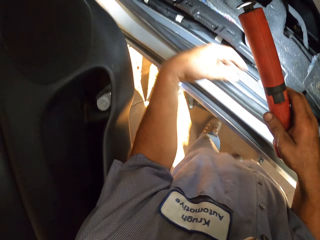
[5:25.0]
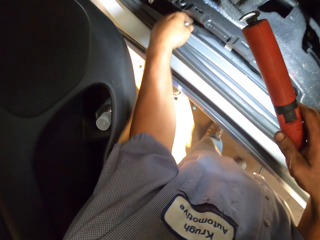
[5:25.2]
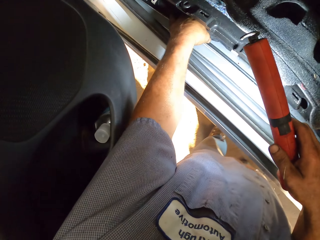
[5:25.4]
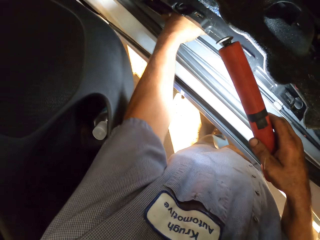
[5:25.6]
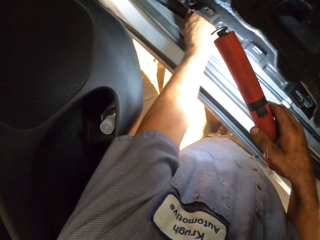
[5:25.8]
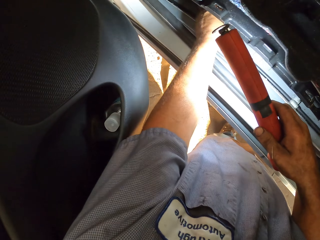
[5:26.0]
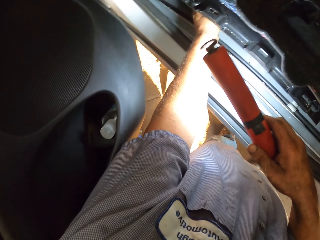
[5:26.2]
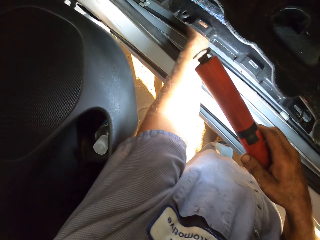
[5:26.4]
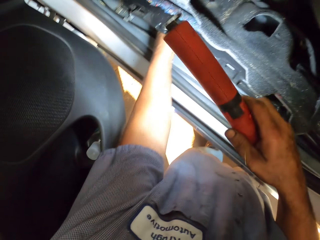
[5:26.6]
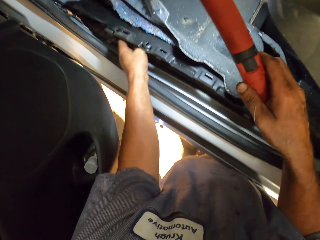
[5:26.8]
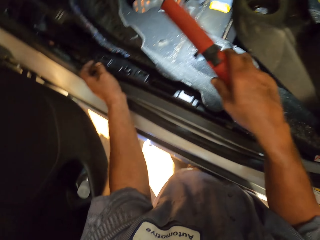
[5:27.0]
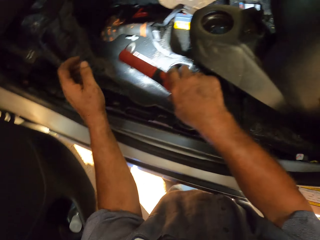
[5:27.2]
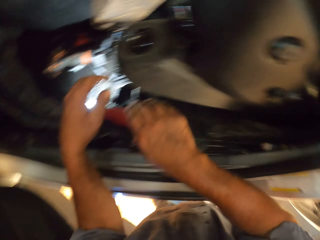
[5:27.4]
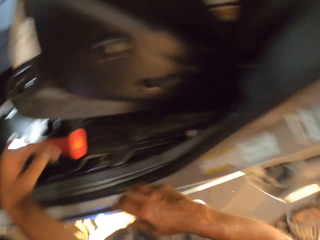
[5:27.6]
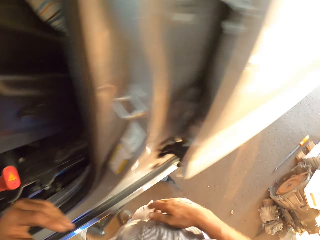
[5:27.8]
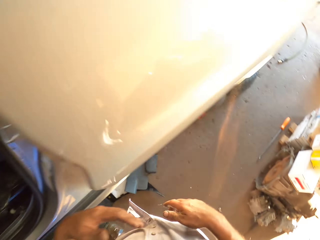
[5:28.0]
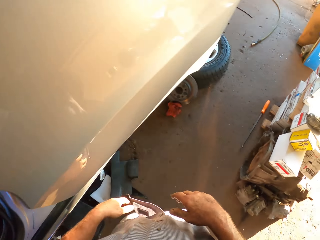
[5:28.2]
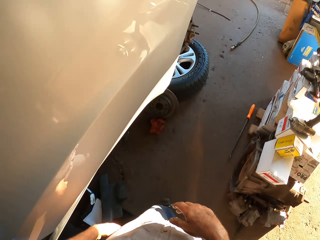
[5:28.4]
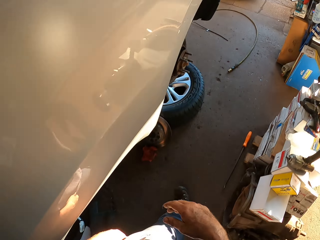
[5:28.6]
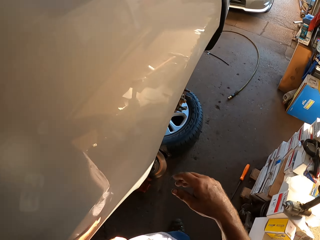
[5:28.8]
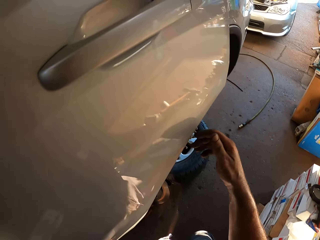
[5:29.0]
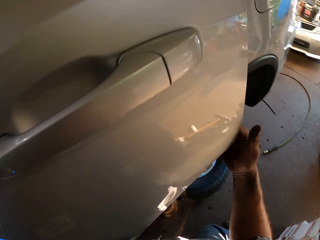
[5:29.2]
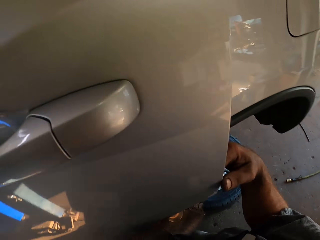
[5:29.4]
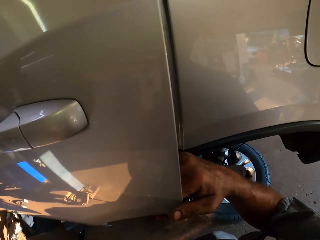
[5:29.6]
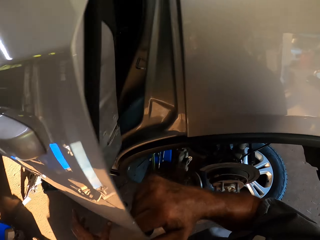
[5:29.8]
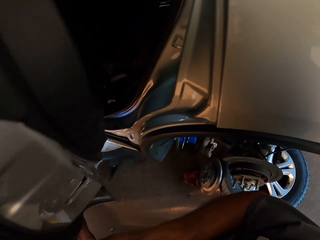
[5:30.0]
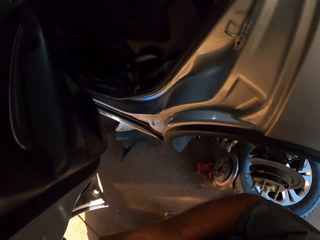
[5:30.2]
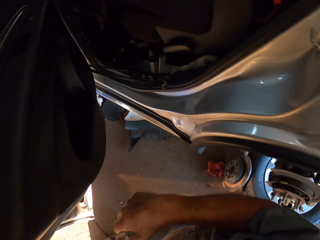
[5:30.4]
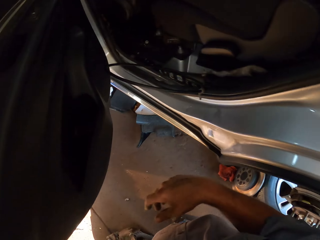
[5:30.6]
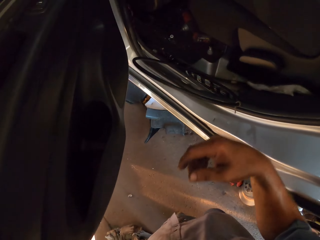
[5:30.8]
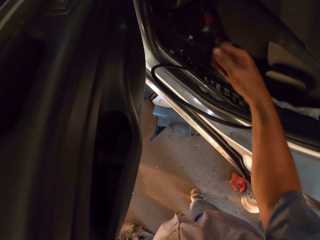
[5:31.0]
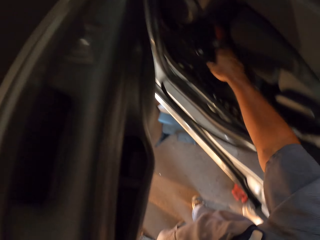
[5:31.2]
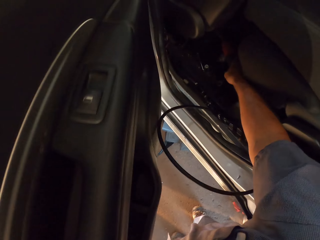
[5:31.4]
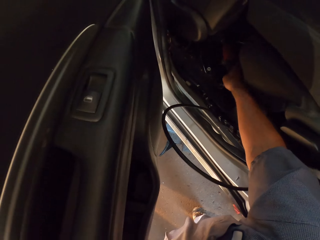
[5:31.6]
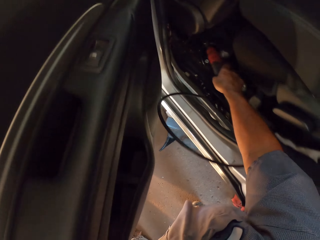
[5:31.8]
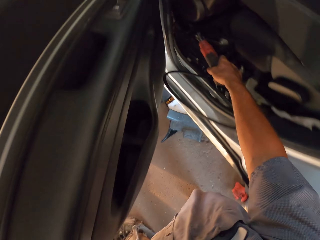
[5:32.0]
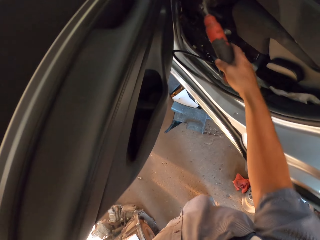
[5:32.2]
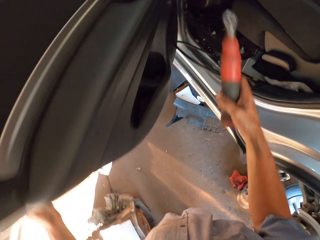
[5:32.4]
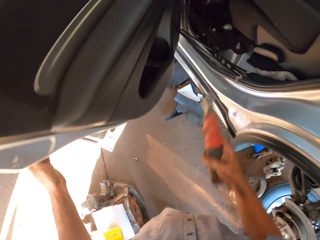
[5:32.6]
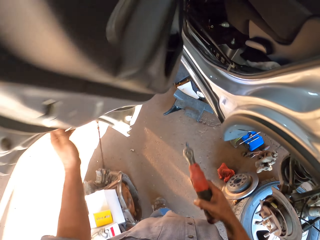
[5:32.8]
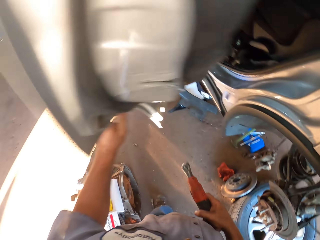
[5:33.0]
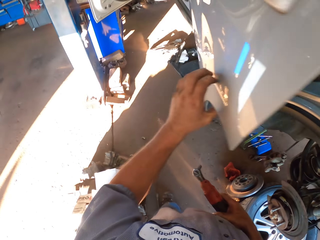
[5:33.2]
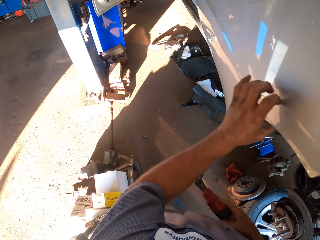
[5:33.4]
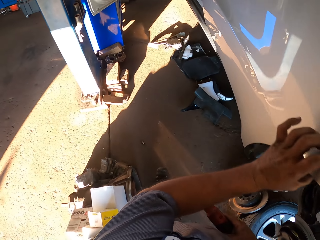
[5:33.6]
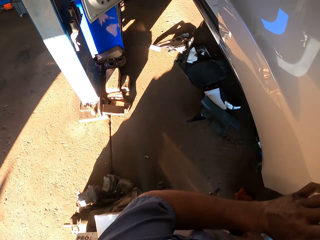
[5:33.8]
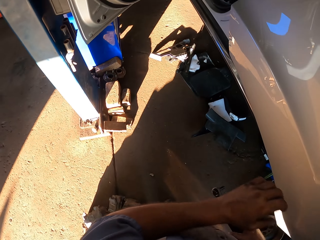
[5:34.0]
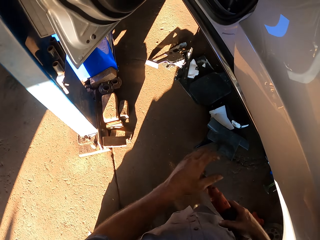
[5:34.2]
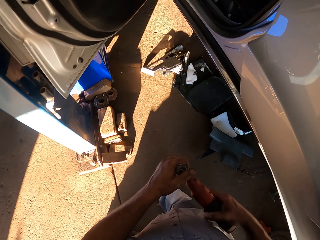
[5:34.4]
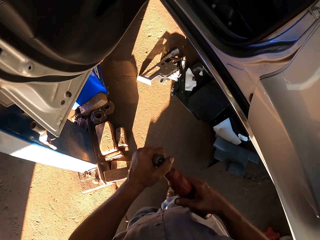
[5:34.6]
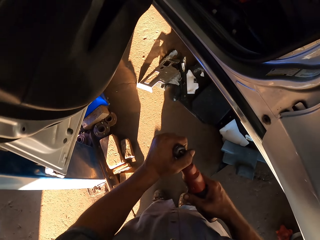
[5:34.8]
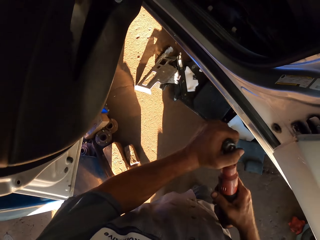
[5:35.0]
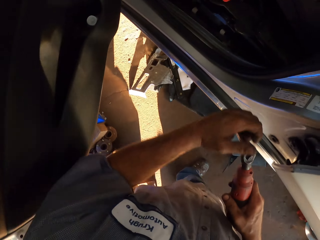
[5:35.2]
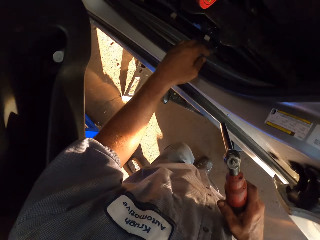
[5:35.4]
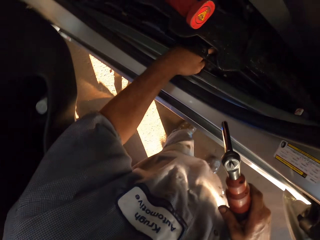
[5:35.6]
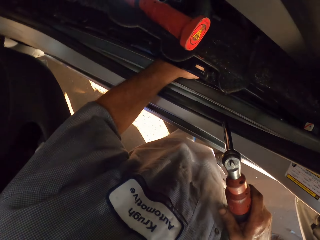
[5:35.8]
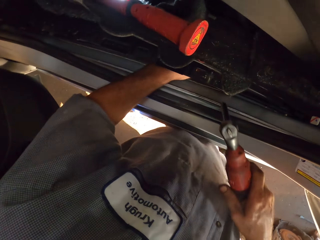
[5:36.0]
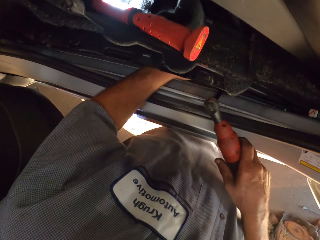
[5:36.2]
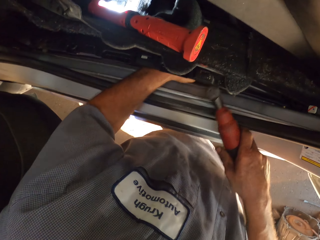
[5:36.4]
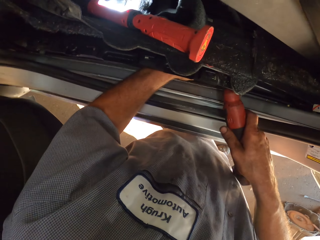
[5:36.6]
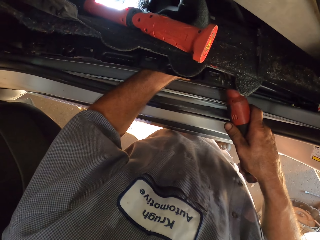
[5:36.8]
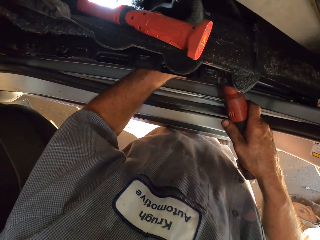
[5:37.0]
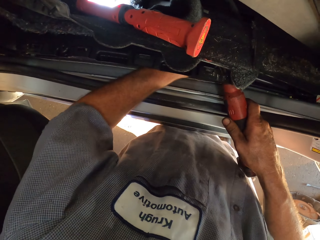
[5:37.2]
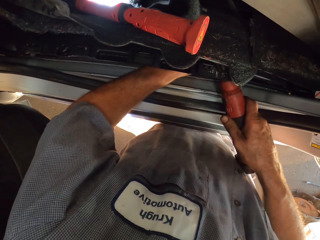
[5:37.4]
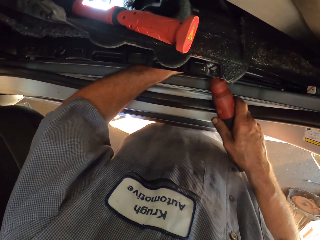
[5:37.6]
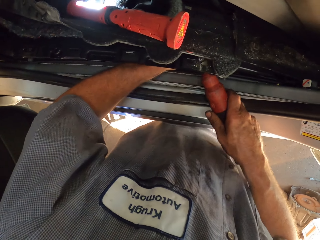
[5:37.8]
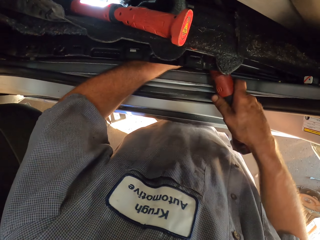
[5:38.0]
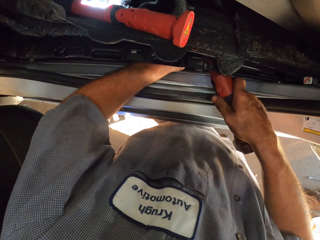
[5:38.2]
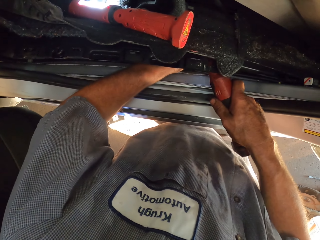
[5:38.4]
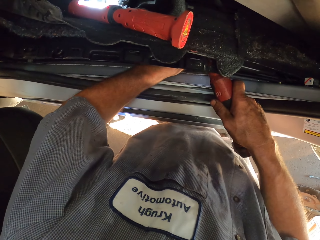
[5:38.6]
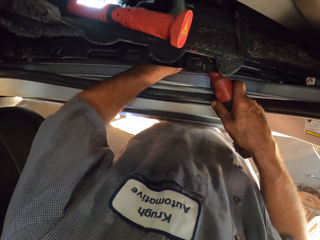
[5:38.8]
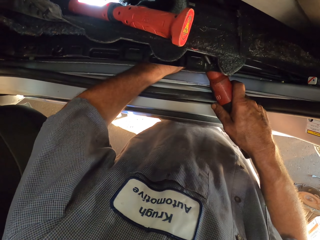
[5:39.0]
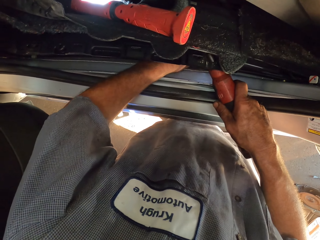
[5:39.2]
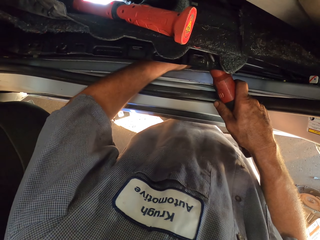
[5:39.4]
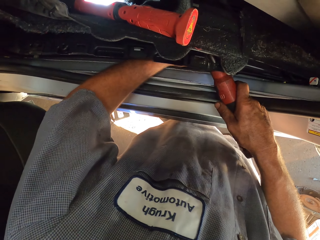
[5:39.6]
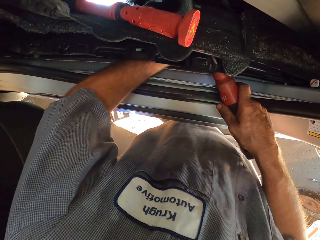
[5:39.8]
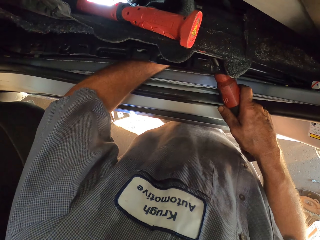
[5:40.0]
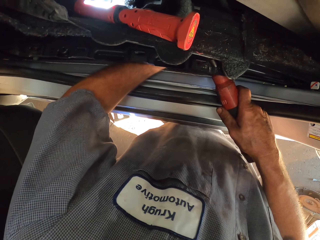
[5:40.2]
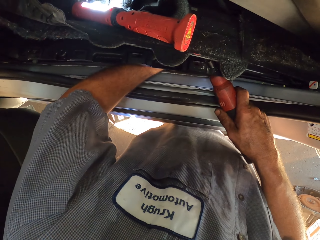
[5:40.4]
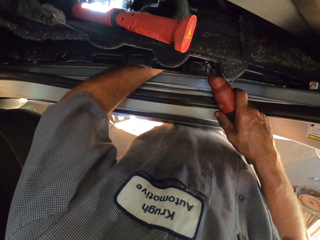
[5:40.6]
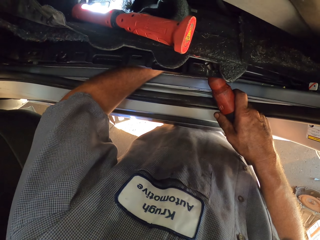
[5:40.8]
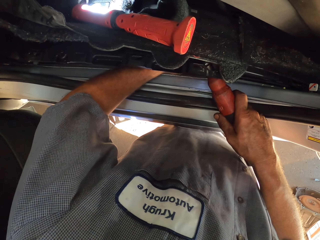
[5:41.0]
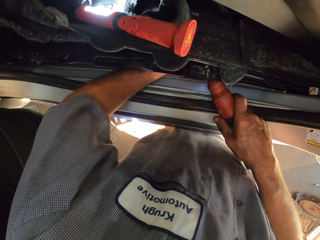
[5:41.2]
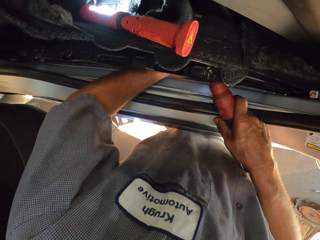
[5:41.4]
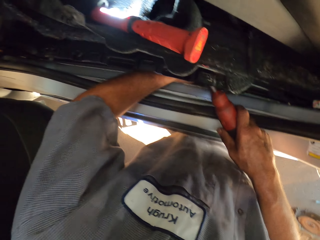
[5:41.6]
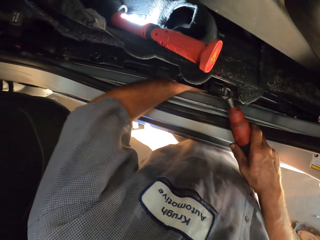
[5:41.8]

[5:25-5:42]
The camera wearer puts the torch on the car mat. He moves to the door and opens the door. He picks up the impact wrench. He closes the door. He moves to the door and puts his hand under the seat holder. He opens the bolt.

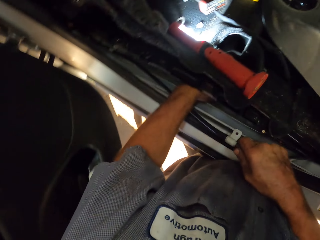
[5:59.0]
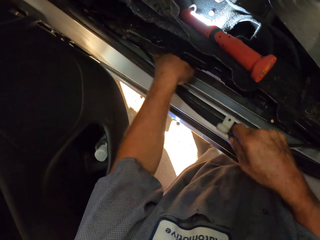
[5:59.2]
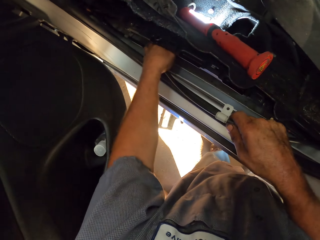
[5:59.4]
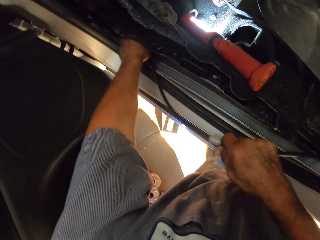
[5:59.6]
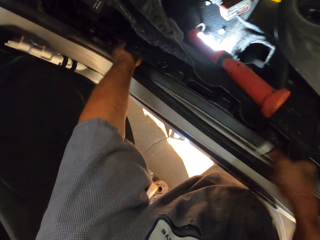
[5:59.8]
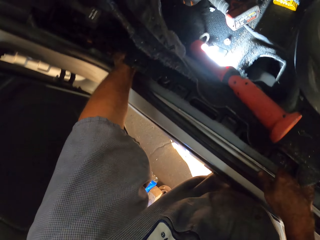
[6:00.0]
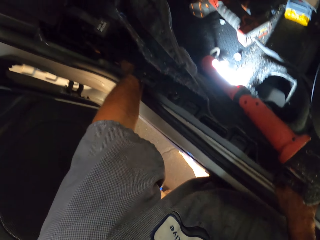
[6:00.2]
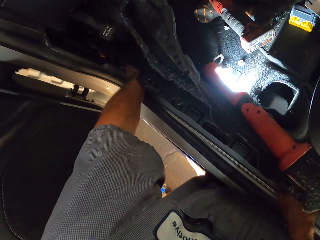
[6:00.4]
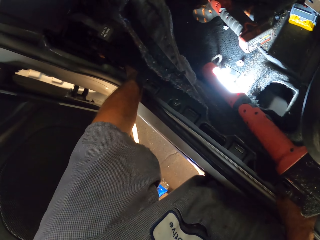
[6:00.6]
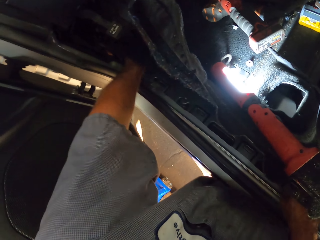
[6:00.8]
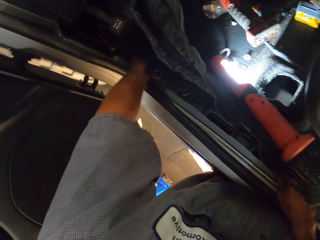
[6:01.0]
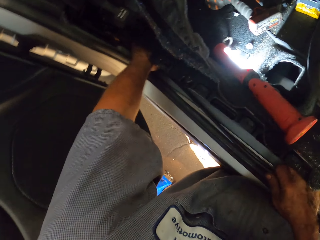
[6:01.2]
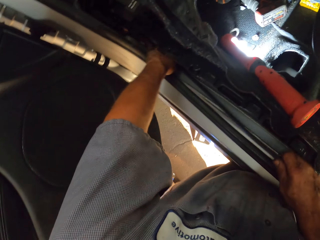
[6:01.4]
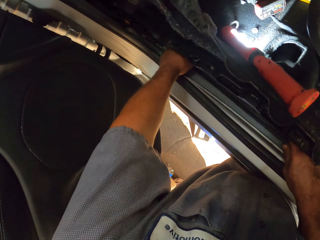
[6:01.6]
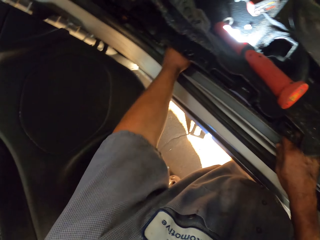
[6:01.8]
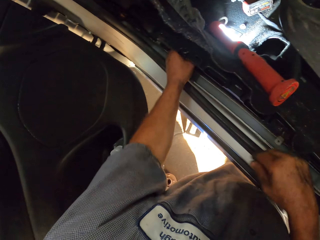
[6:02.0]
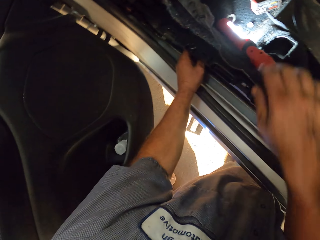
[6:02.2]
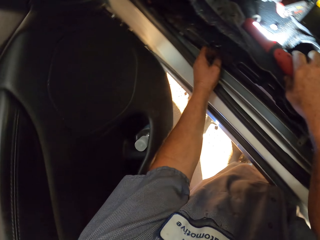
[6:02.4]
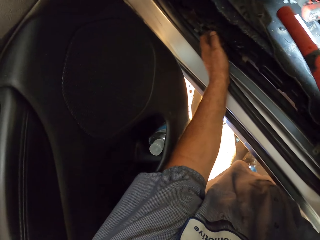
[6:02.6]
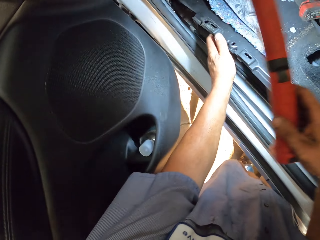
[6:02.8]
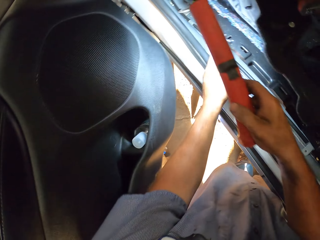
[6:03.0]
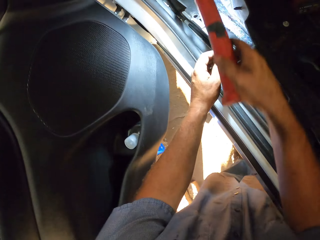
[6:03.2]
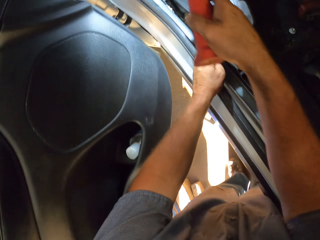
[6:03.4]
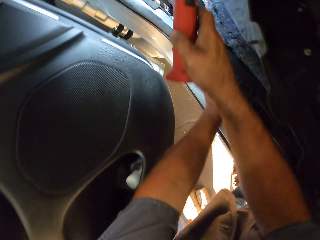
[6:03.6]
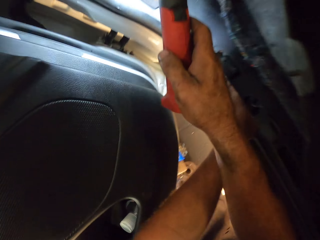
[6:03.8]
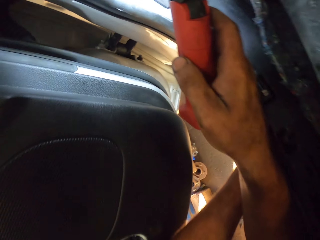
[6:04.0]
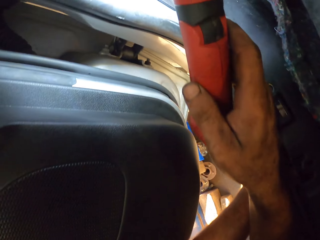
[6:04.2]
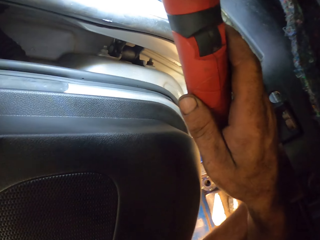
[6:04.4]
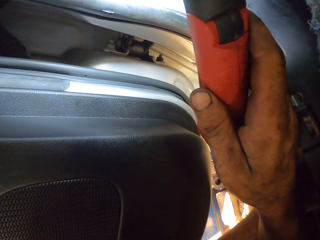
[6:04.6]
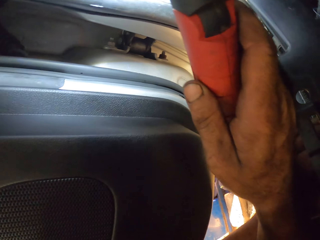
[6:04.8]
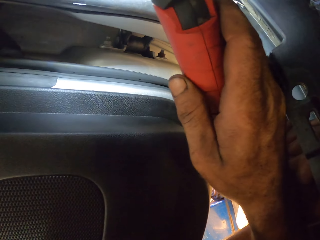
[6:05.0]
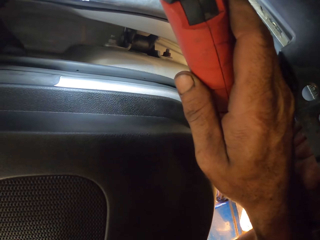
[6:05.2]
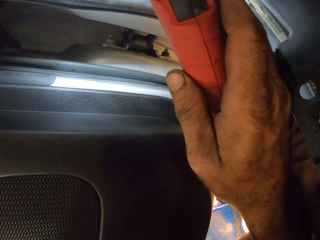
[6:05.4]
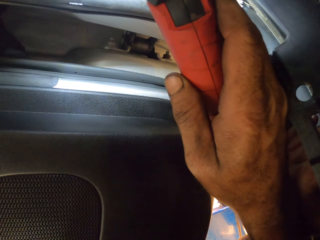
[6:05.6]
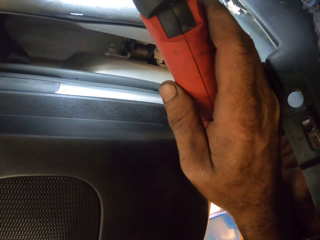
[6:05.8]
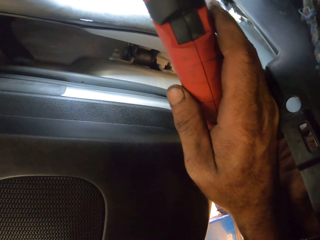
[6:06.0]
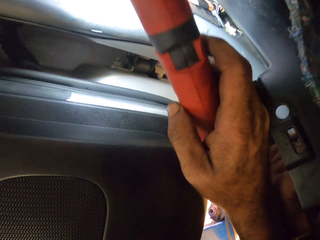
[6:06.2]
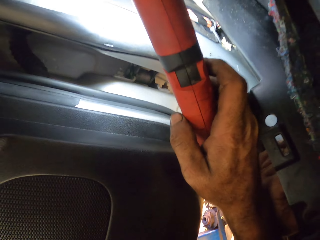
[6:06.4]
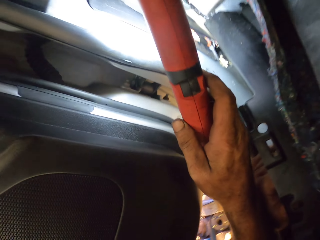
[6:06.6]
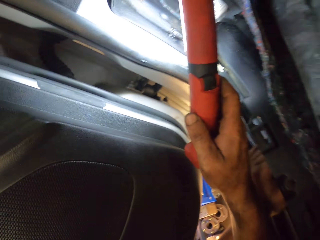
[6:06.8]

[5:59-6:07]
The camera wearer pulls the cable. They pick up the torch. They look under the seat holder.
